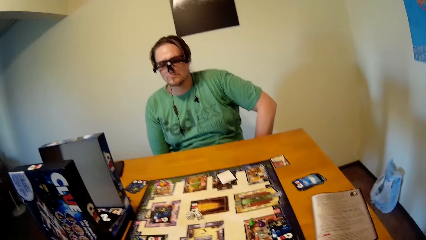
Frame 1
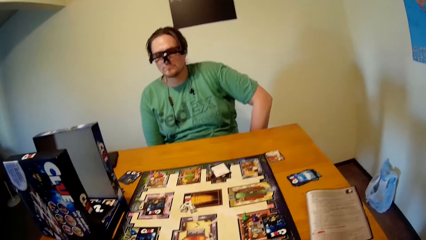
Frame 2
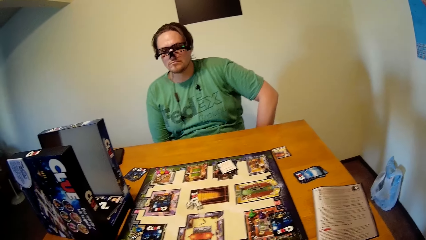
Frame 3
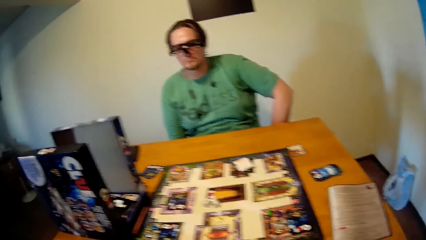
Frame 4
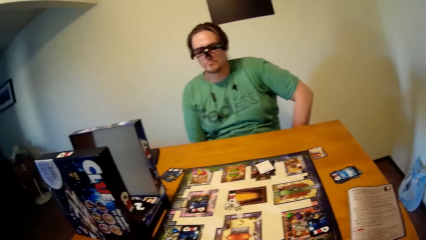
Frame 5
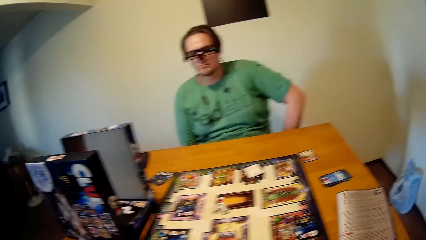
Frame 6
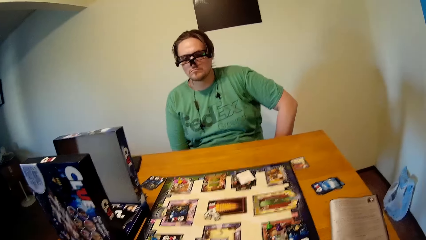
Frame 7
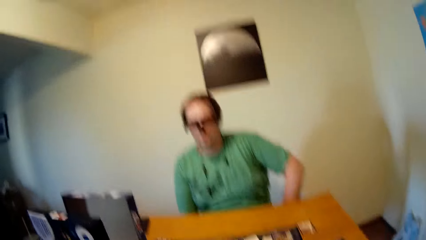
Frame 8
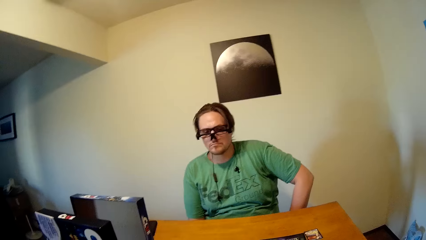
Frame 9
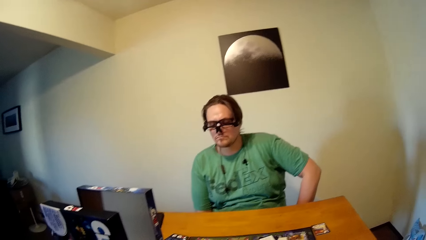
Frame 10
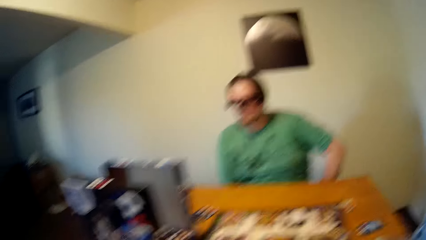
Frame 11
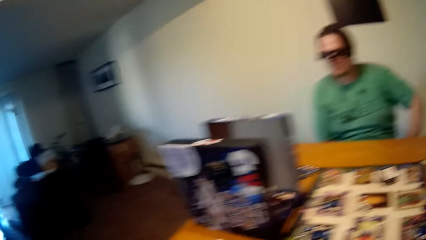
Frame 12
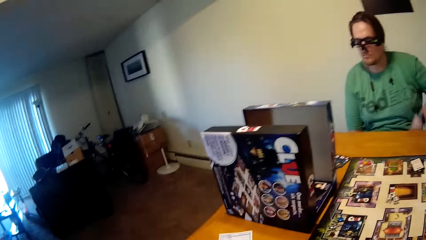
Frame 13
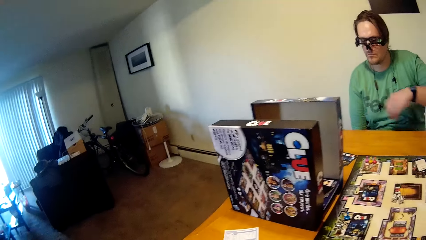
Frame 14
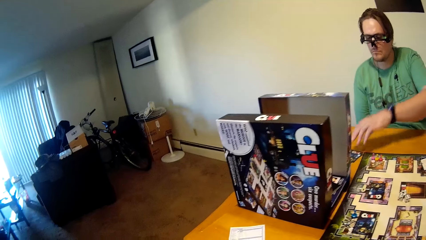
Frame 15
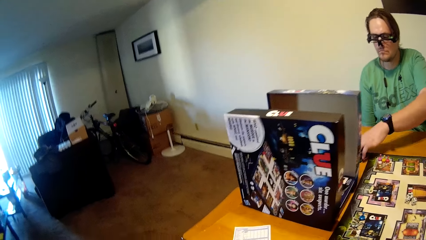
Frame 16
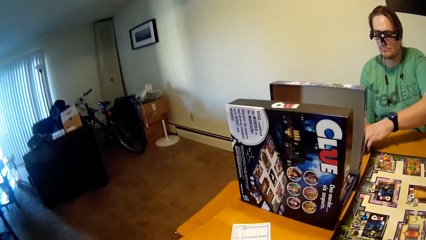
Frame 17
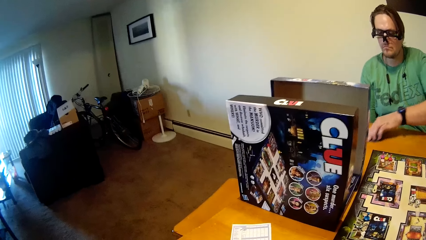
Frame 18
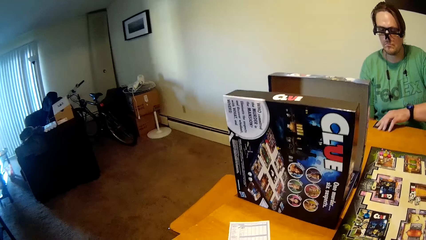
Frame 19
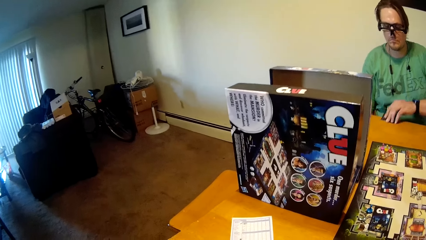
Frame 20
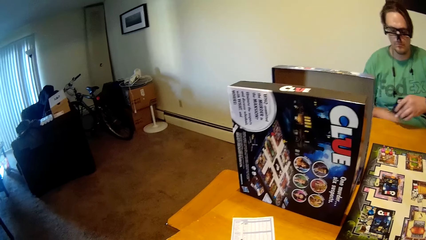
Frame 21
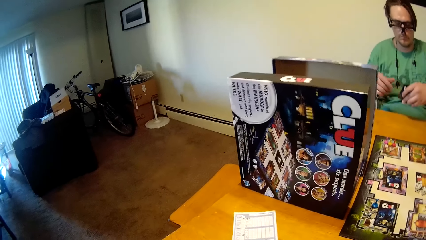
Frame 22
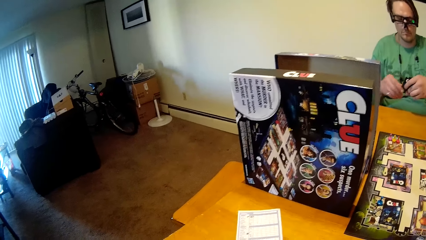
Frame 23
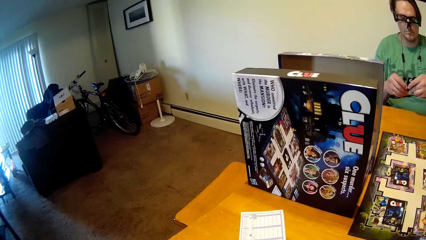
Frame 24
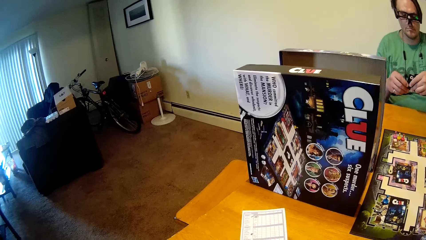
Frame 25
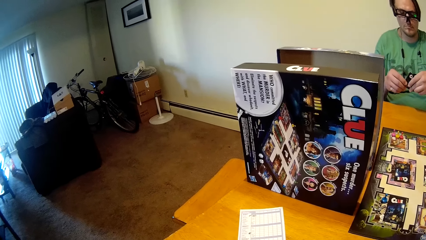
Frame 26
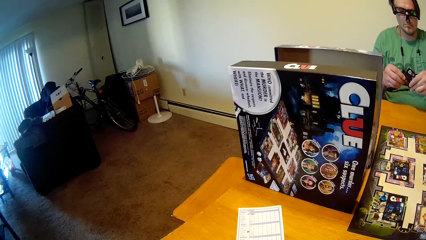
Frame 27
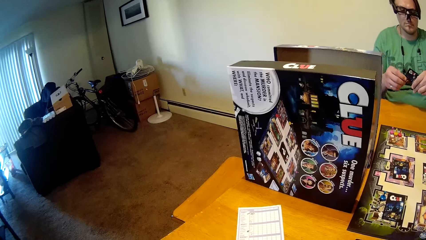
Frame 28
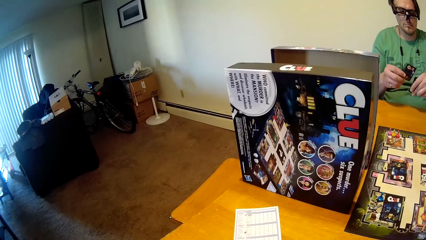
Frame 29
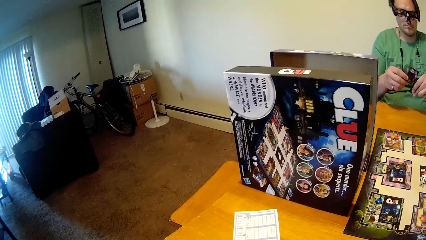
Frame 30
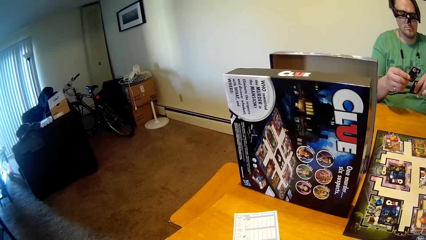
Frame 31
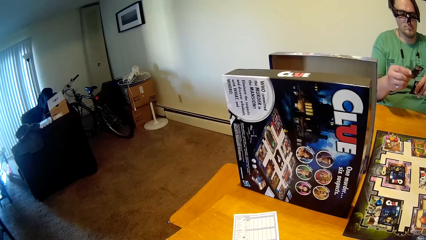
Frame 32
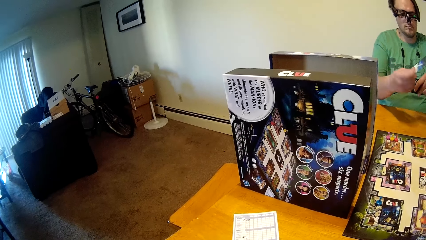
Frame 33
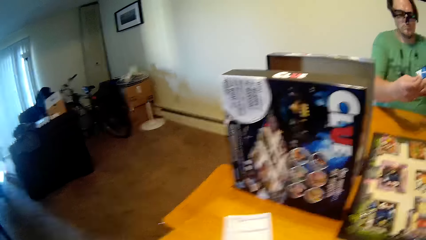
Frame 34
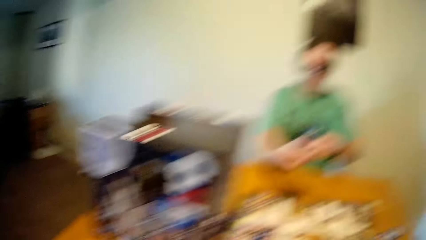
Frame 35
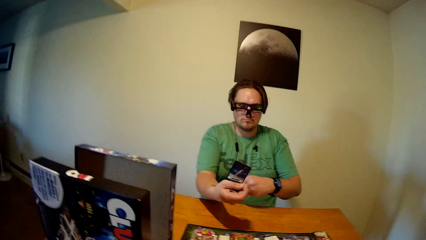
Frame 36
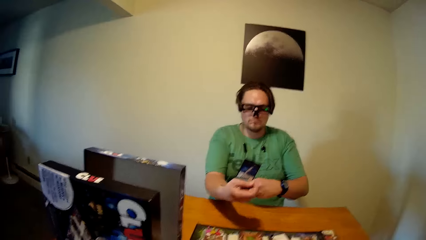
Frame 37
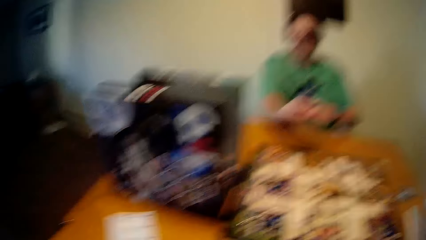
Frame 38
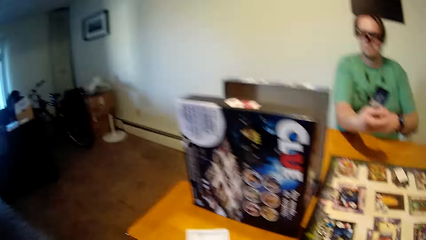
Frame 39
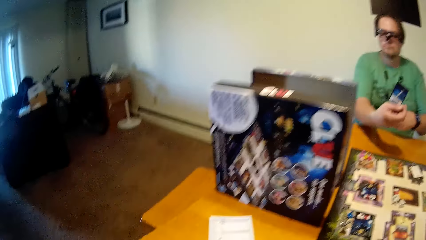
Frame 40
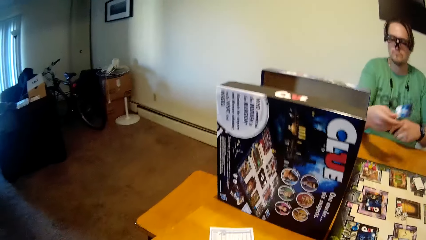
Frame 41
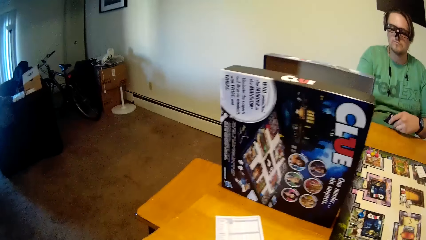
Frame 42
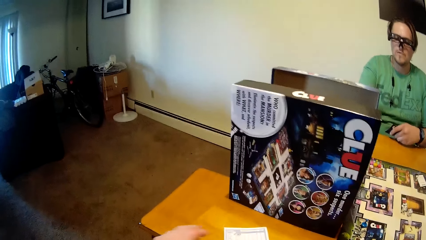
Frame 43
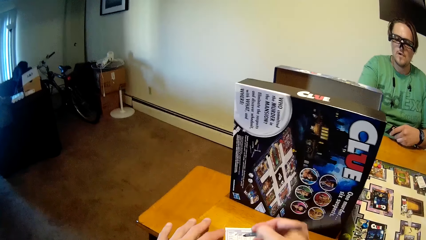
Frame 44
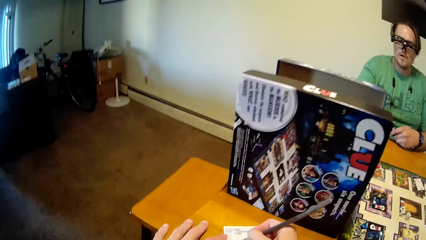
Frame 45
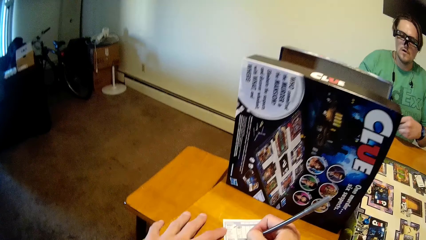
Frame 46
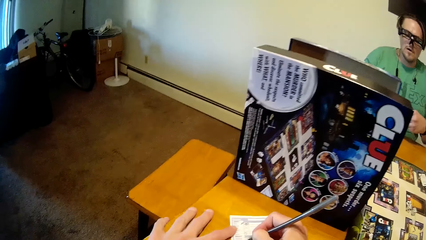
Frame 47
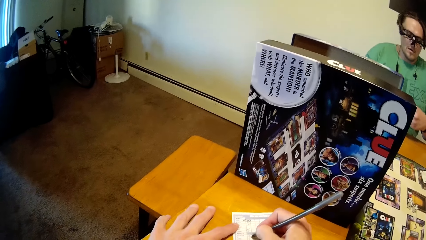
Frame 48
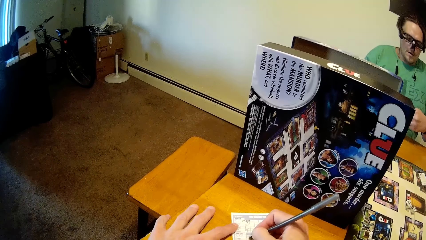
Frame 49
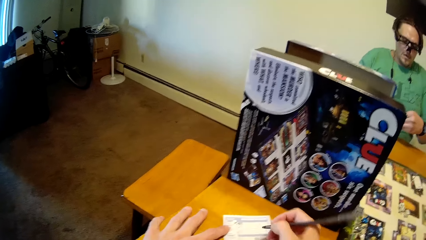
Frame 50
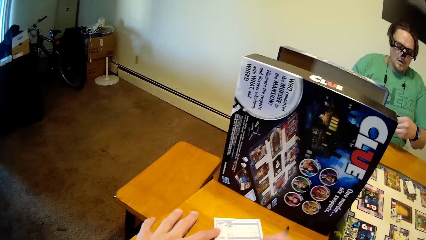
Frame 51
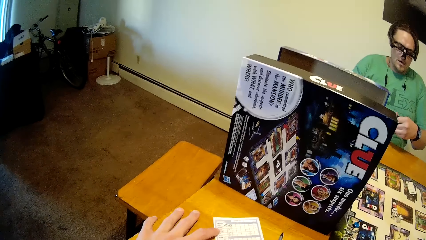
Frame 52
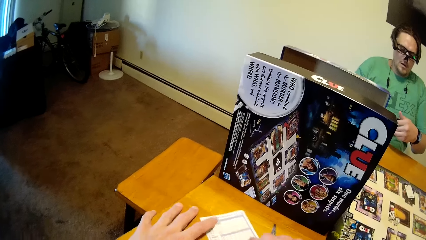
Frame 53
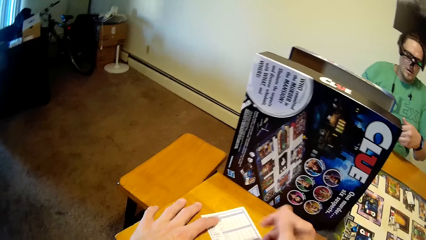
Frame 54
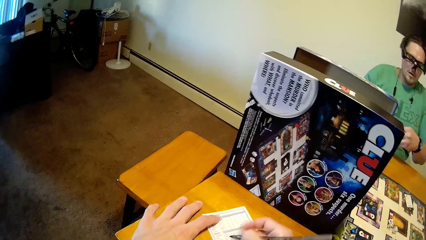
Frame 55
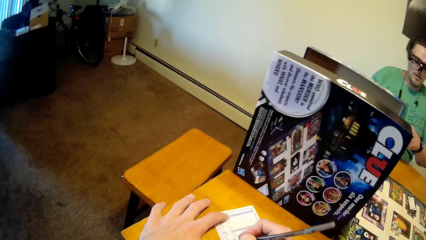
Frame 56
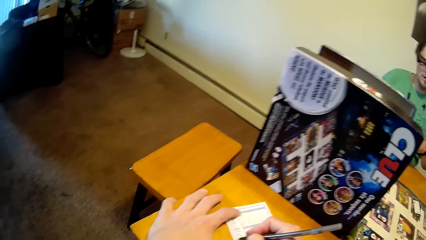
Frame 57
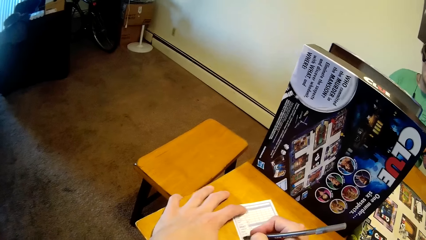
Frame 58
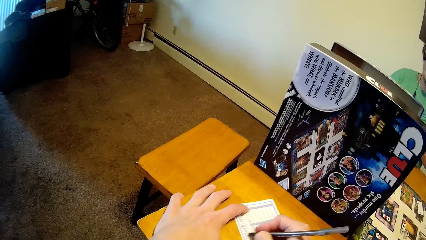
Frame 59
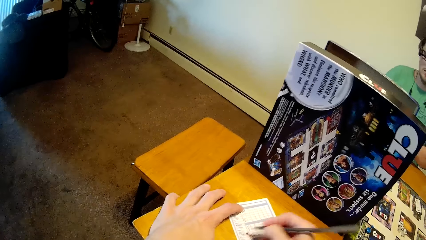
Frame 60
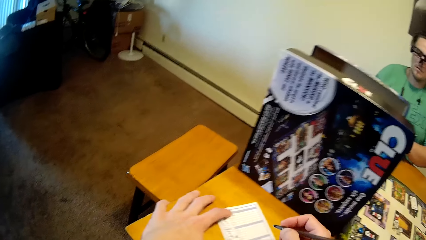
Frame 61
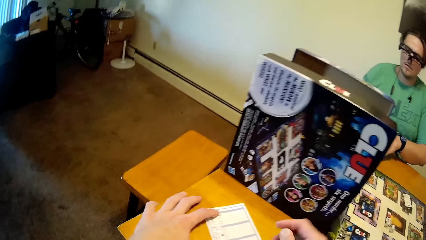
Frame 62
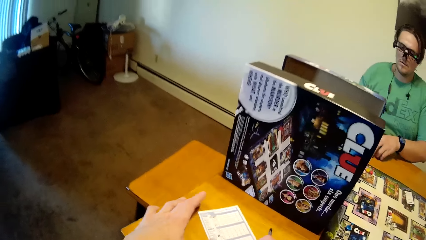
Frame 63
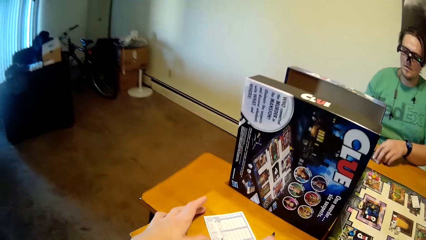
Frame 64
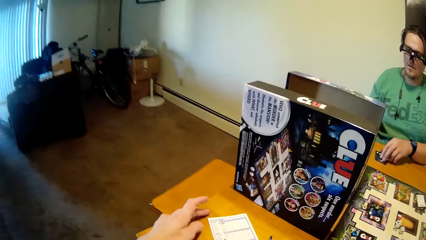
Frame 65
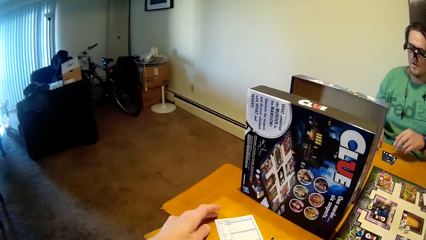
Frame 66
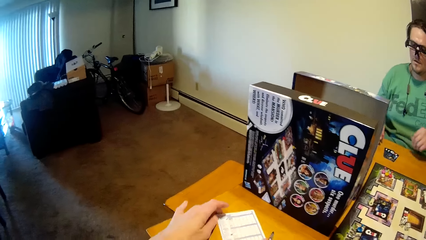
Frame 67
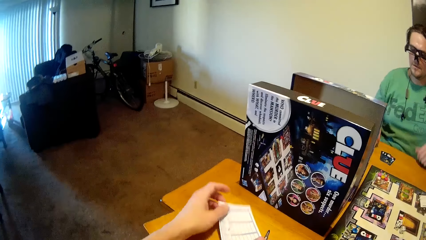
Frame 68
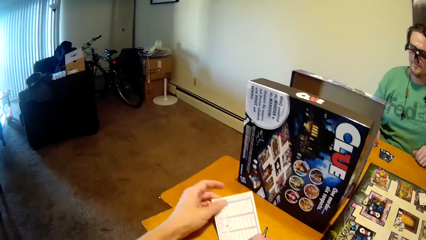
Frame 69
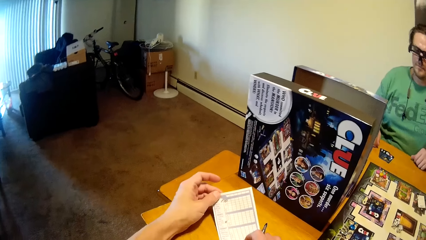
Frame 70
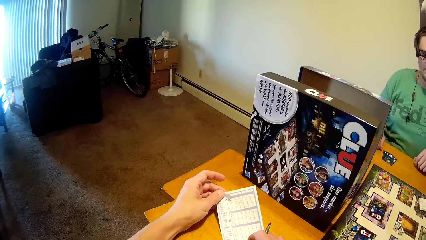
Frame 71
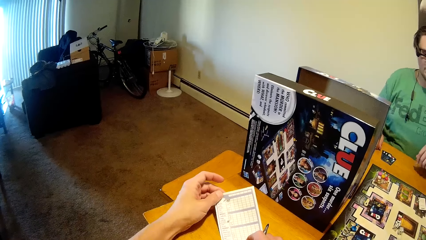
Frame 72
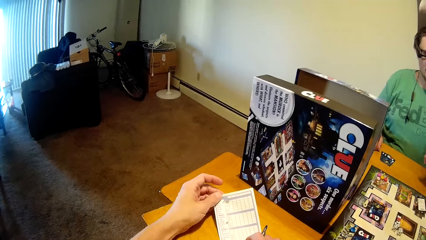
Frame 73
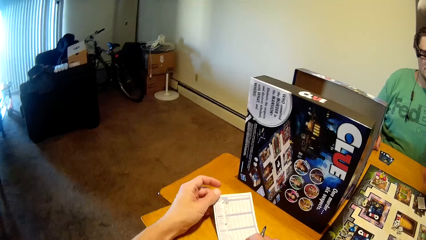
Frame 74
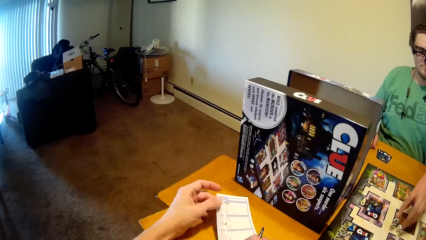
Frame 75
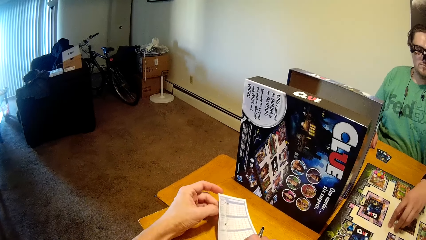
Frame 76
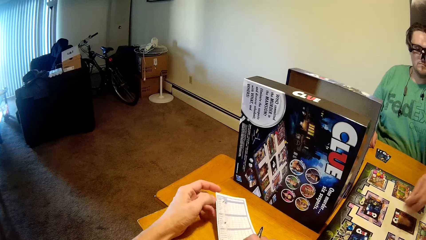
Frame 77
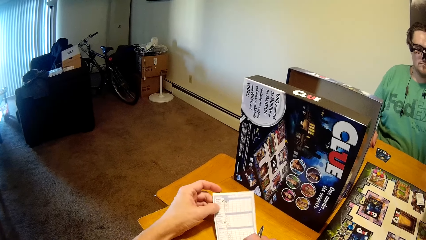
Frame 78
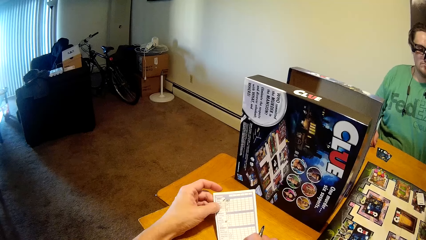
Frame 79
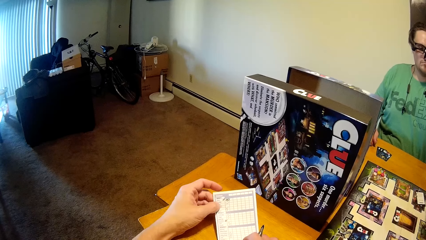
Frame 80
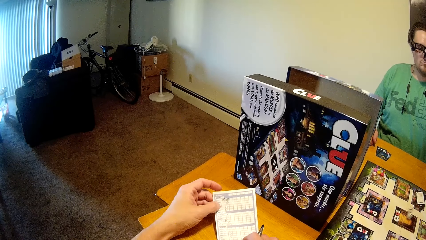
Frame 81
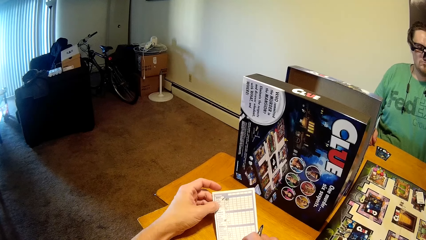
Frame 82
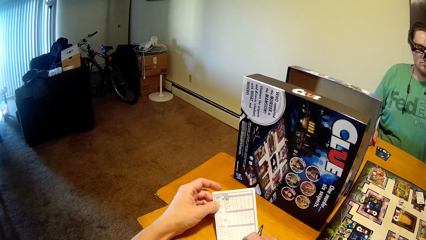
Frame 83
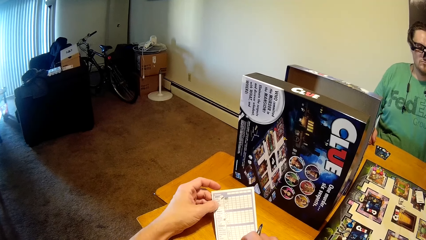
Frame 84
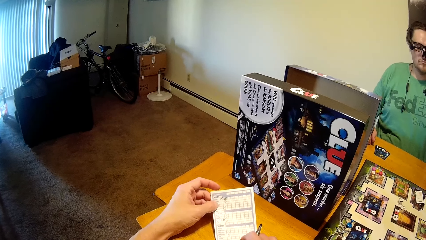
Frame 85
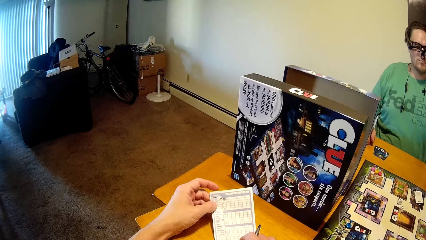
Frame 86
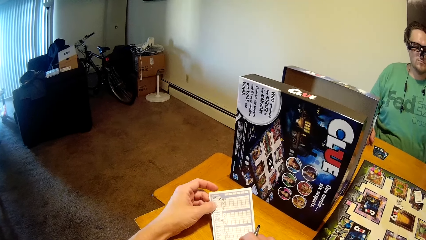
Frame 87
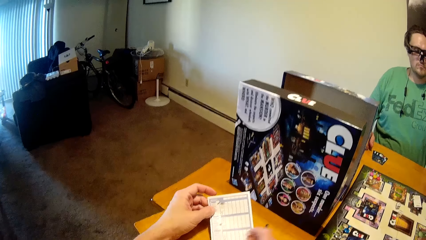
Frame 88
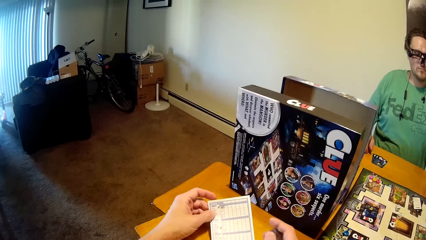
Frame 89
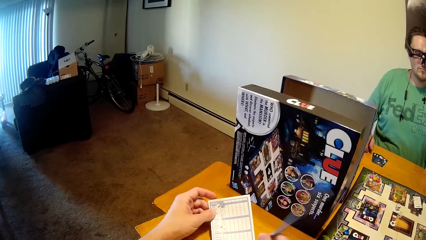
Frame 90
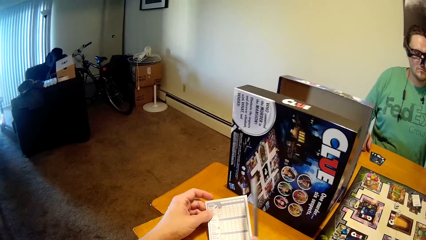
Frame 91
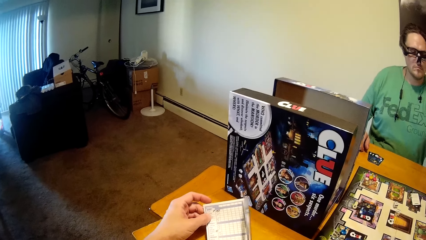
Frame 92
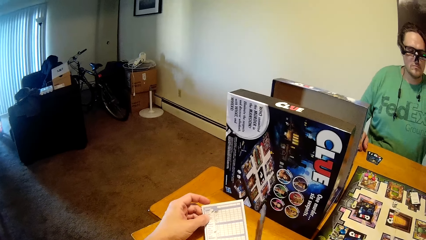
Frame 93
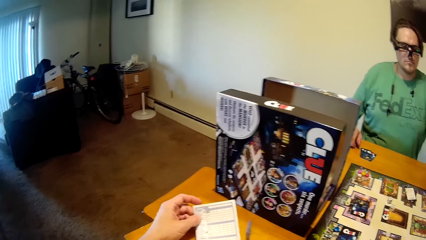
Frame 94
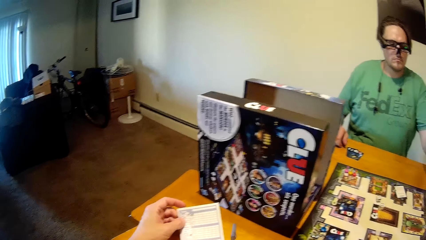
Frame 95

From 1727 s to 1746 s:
A man picks up a card from the table with his left hand. He shows the card to the camera wearer. The camera wearer writes on the paper with the pen in his right hand. The man puts the cards on the table. He picks up a dice from the board with his left hand and rolls the dice.
